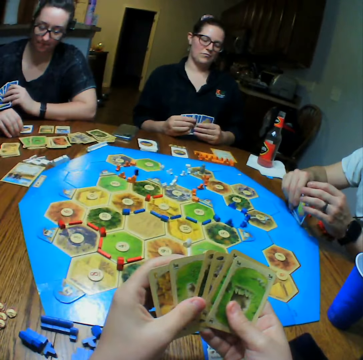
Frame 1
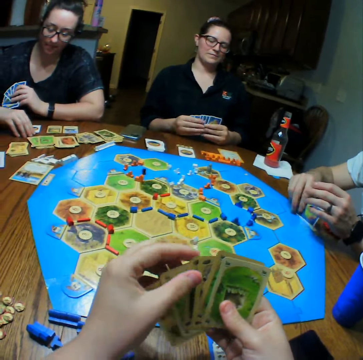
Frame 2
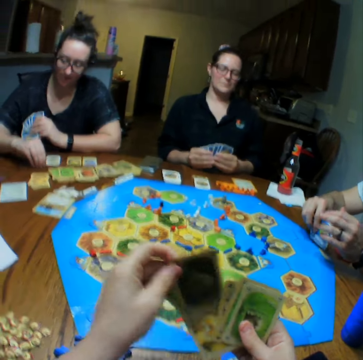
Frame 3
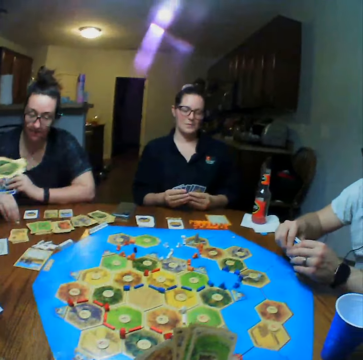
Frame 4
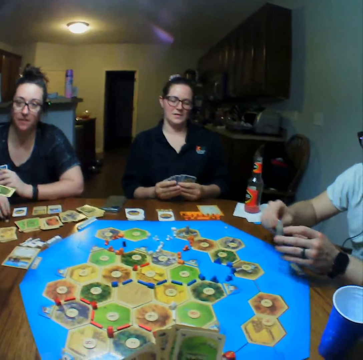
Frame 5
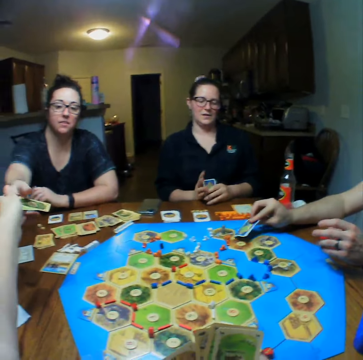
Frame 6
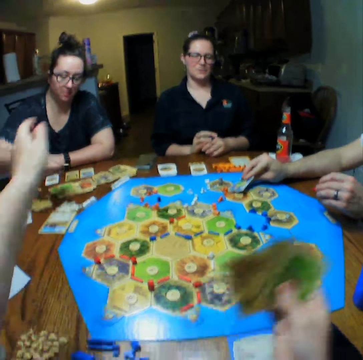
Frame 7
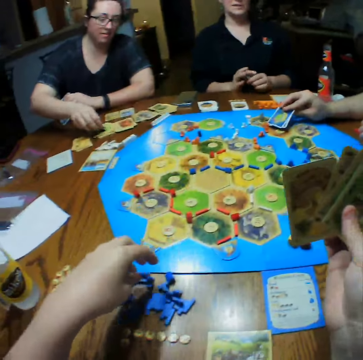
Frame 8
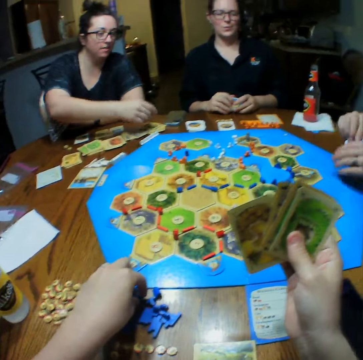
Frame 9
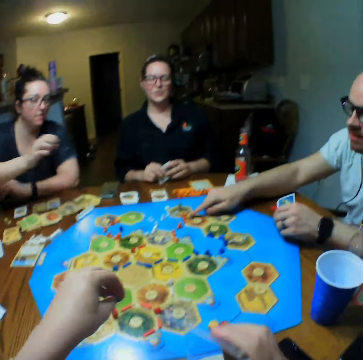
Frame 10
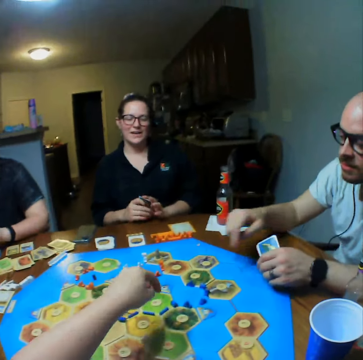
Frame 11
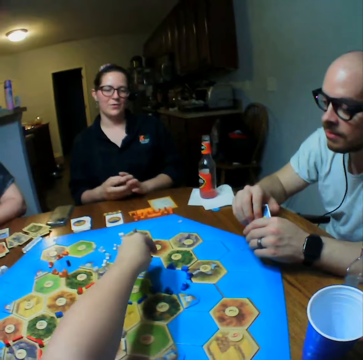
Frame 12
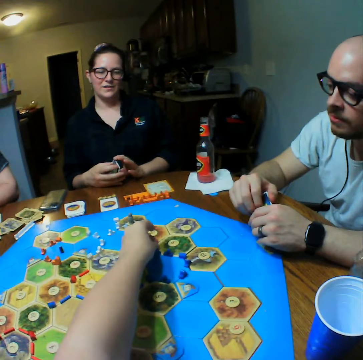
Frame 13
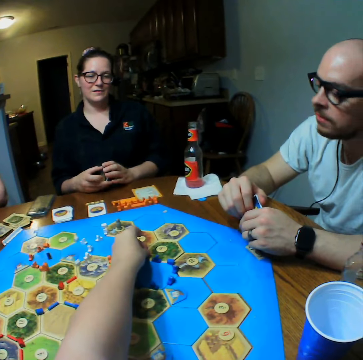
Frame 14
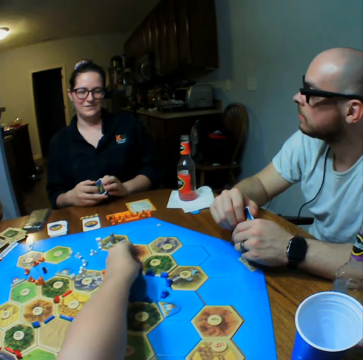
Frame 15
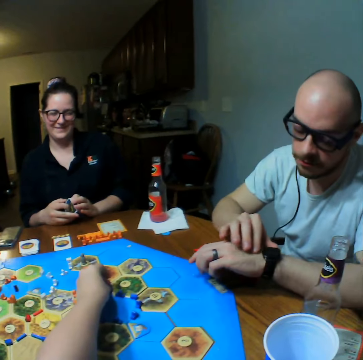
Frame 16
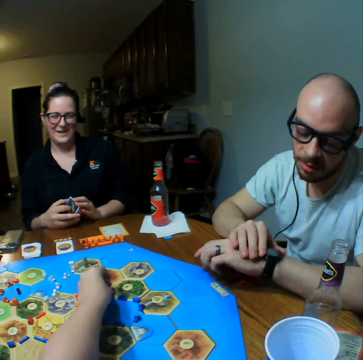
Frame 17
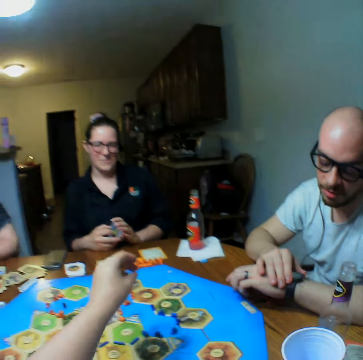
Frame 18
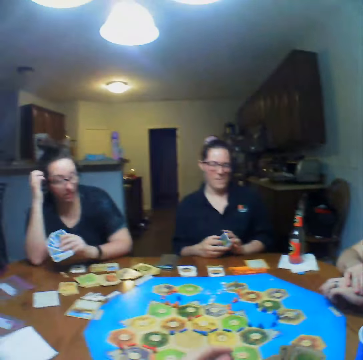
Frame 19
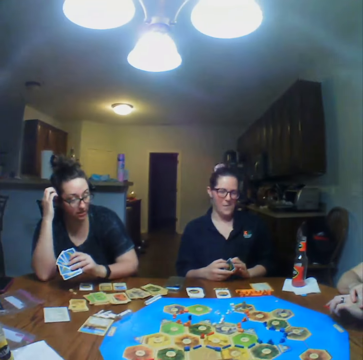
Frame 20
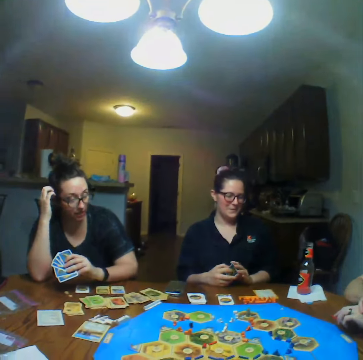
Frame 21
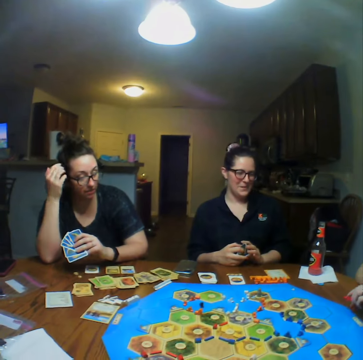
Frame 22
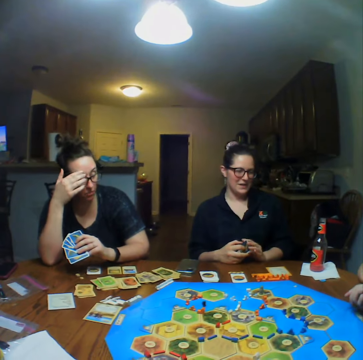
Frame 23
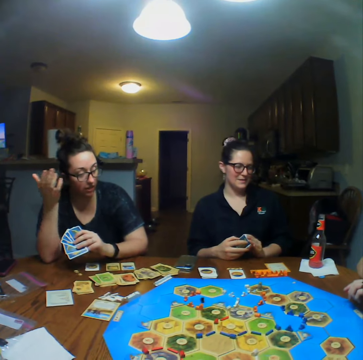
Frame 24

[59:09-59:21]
A lady plays a board game. The camera wearer picks a card and gives the lady the card. The lady picks the card and puts the card on the table. The camera wearer moves a pawn on the board. A man points at the board game. The camera wearer plays the board game. The man looks at his wrist watch.

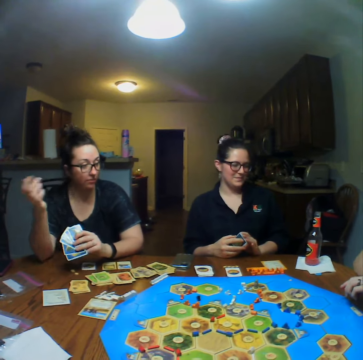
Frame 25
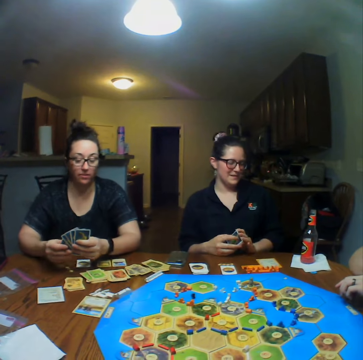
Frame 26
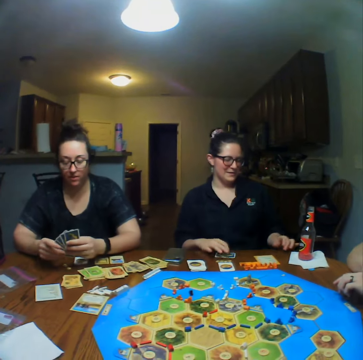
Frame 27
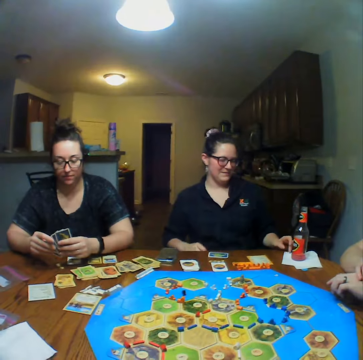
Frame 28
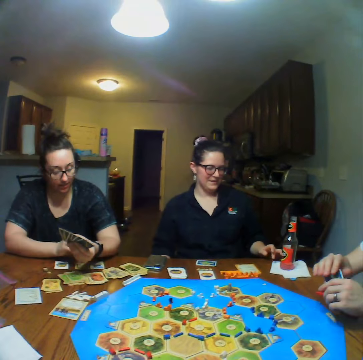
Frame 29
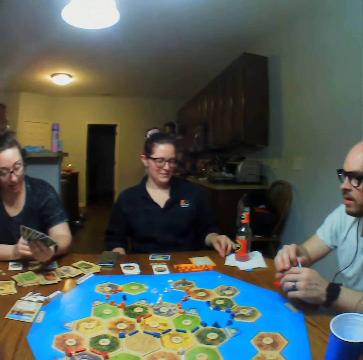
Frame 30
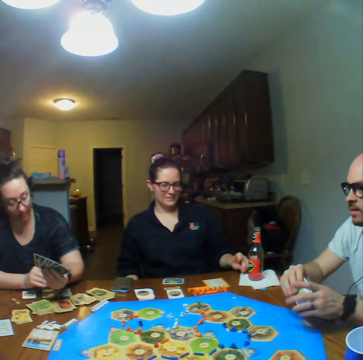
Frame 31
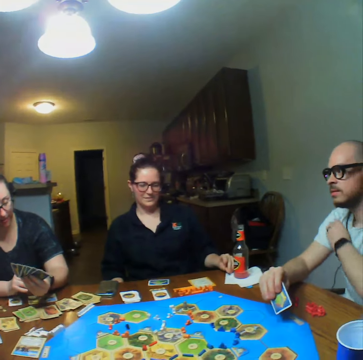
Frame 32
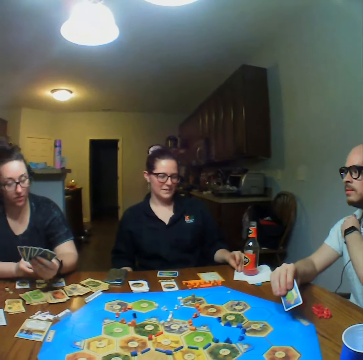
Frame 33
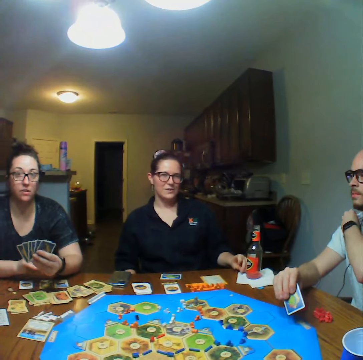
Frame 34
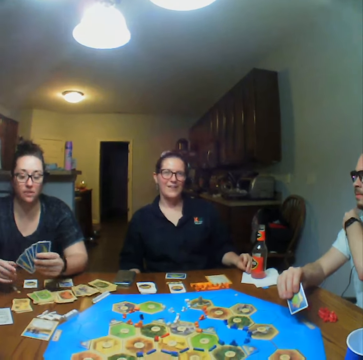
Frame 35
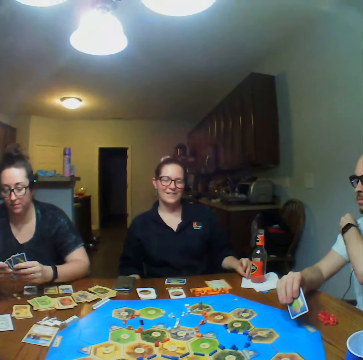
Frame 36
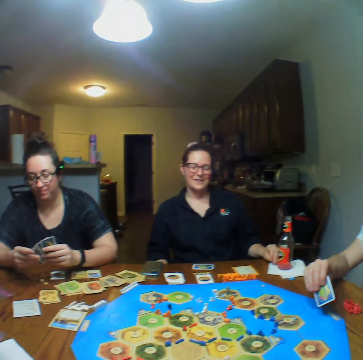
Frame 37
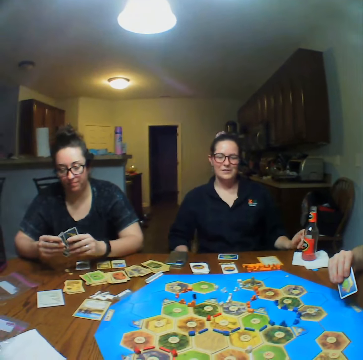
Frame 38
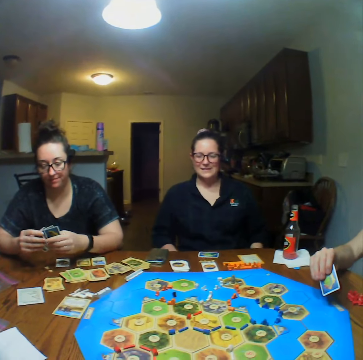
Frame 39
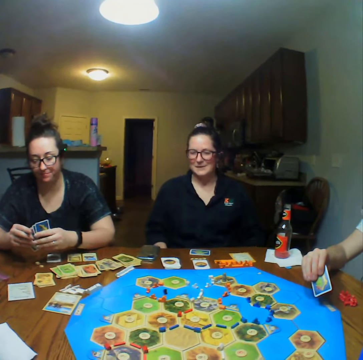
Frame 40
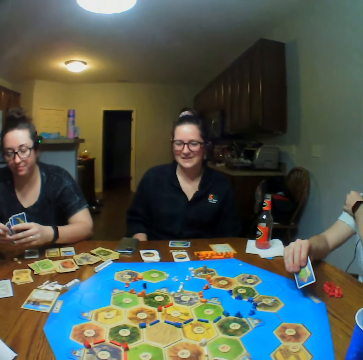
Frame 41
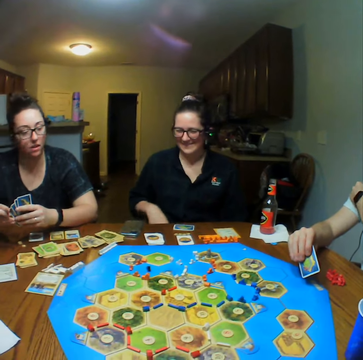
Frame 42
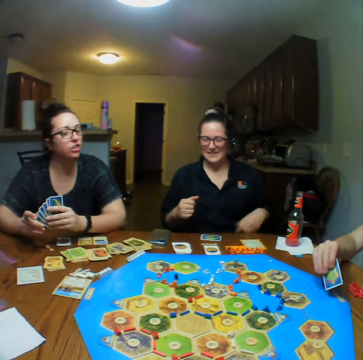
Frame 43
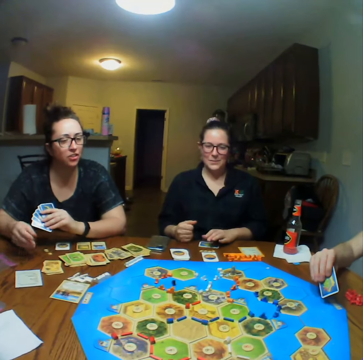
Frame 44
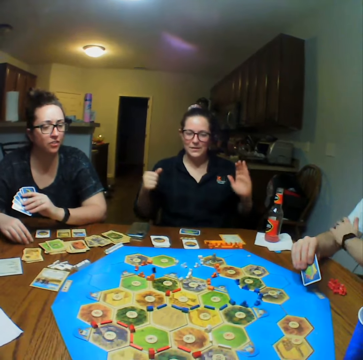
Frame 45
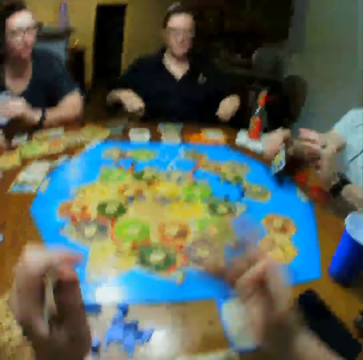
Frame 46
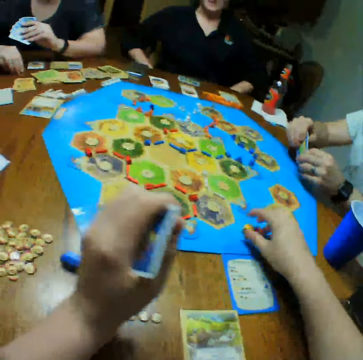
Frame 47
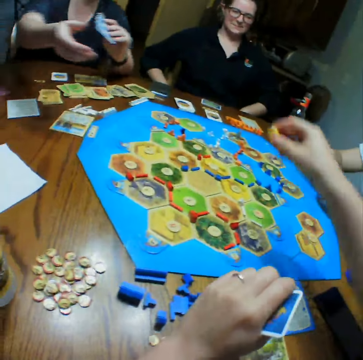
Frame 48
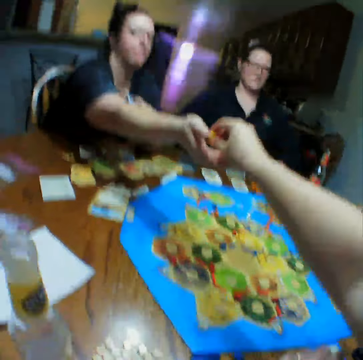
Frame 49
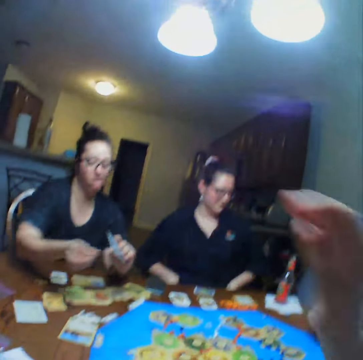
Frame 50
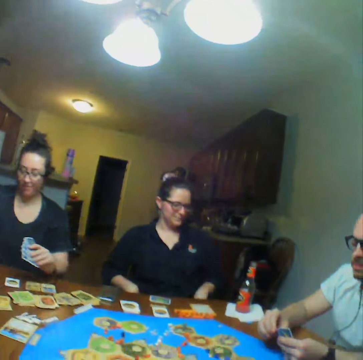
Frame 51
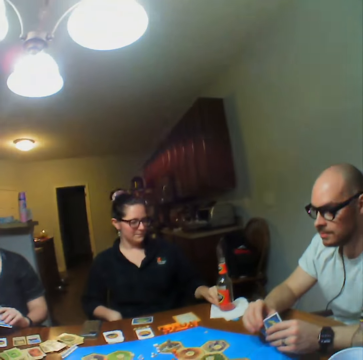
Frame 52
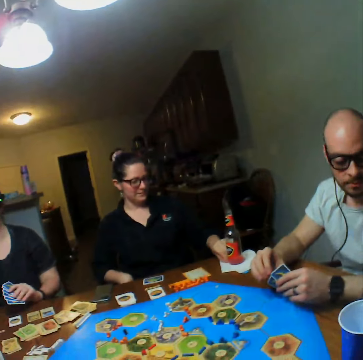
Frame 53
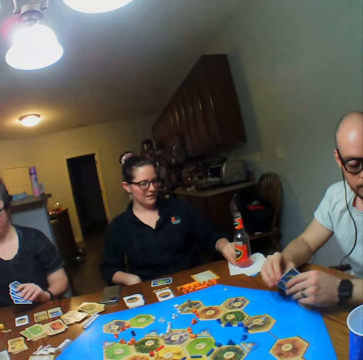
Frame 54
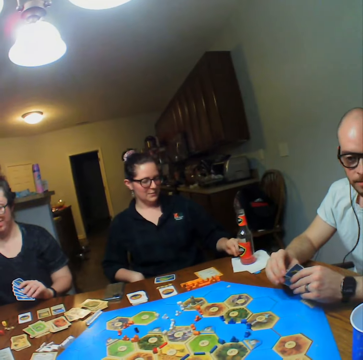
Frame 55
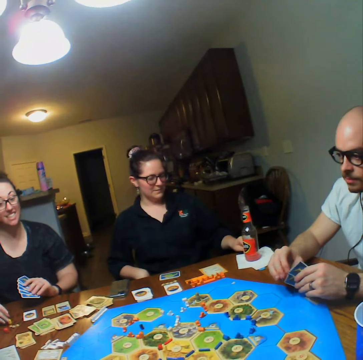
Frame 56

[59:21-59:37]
A woman places a card on the table. Another lady looks at her wrist watch. The camera wearer picks a dice from the board and gives the lady the dice. The lady takes the dice from the camera wearer.

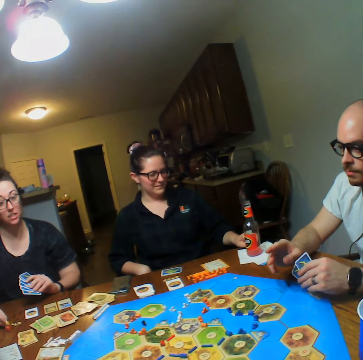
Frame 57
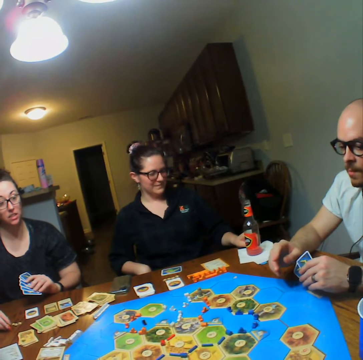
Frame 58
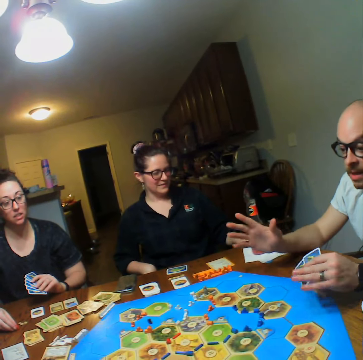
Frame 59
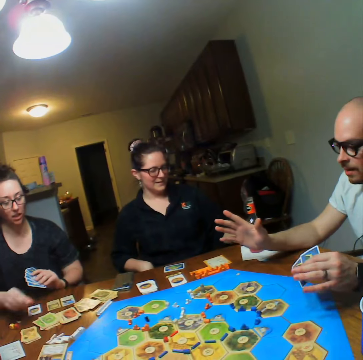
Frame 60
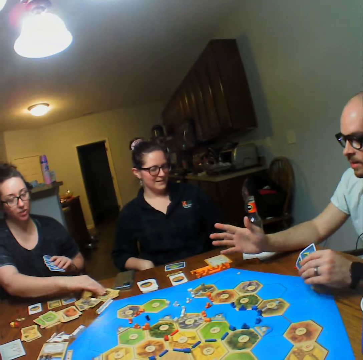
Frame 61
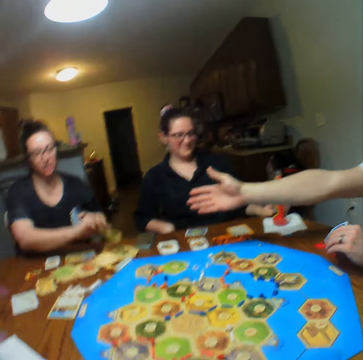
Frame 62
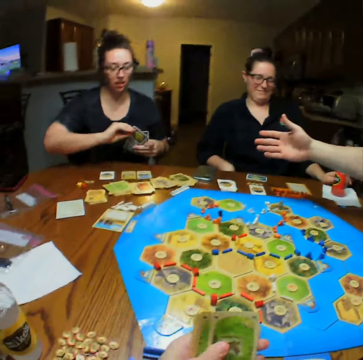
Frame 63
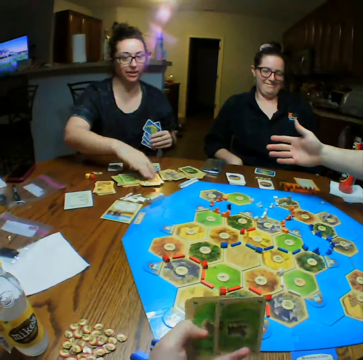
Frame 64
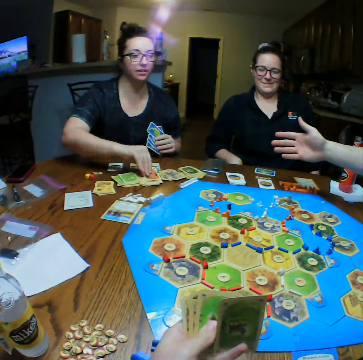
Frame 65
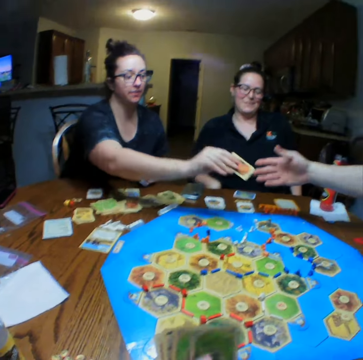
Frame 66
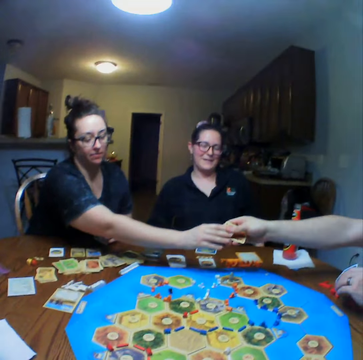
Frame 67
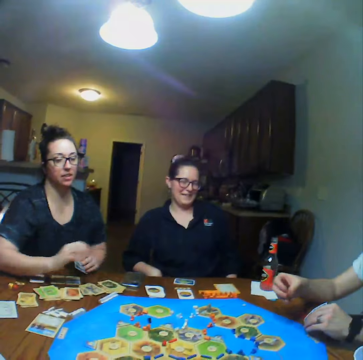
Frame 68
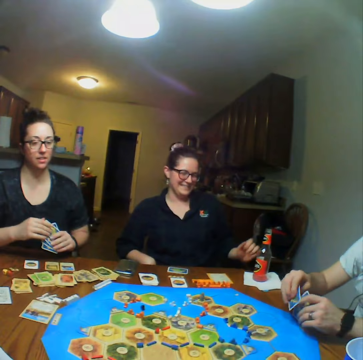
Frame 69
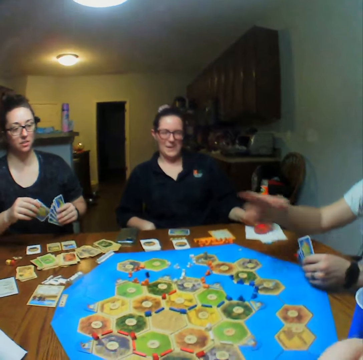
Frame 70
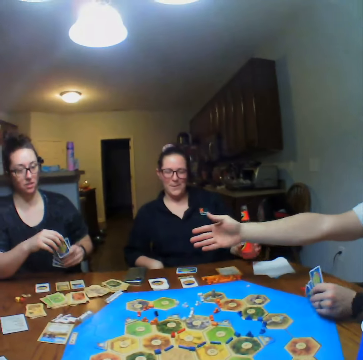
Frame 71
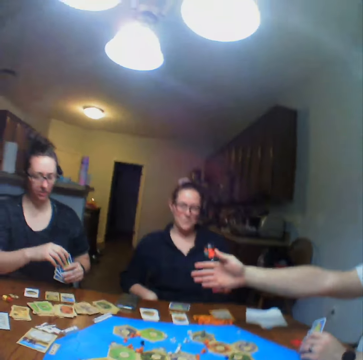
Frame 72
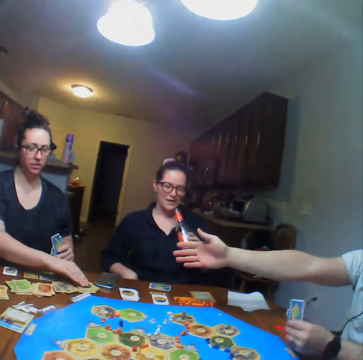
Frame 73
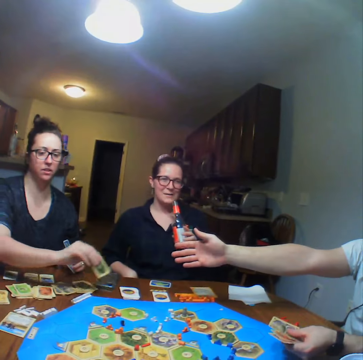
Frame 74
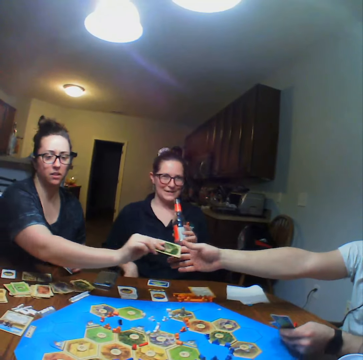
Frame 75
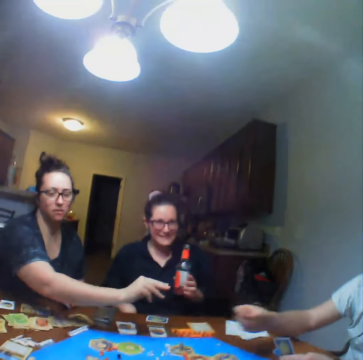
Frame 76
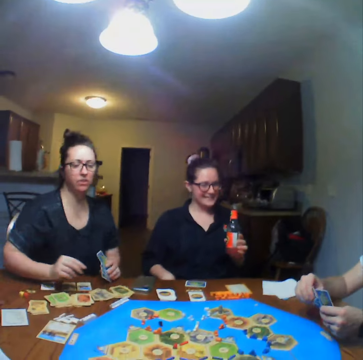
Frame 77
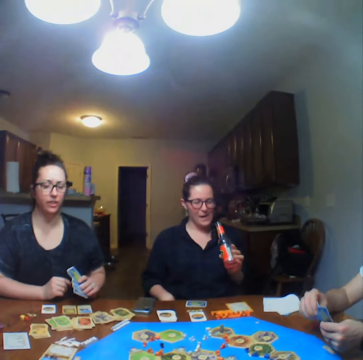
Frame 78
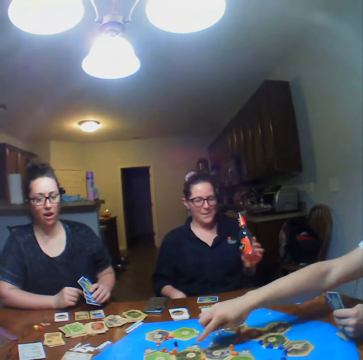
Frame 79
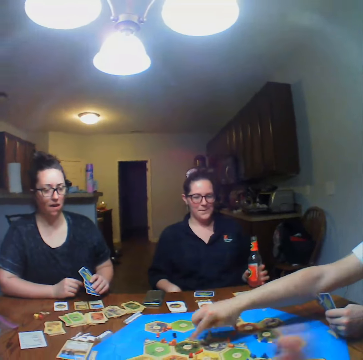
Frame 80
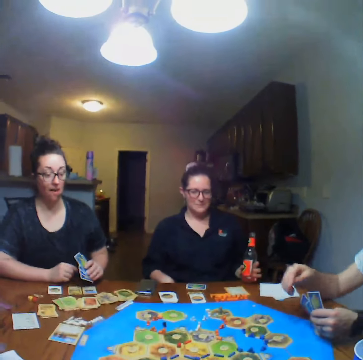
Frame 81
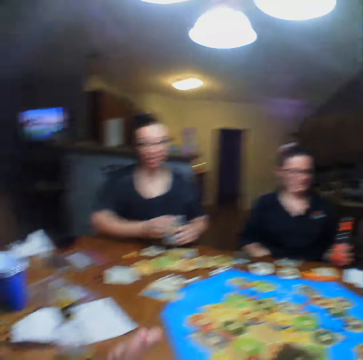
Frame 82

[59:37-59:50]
A lady plays the board game and picks a card from the table. The lady gives a man the card. Another woman picks a bottle from the table. The first lady picks a card from the table and hands the card to the man. The man plays the board game.
